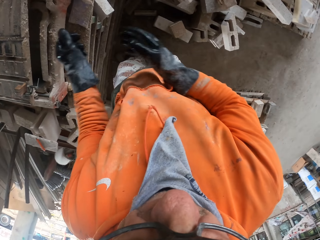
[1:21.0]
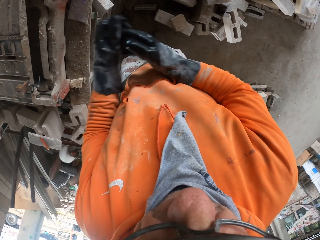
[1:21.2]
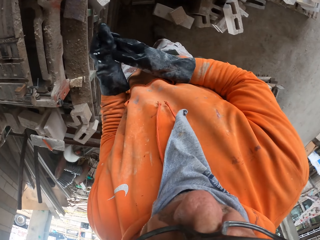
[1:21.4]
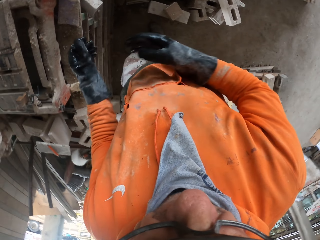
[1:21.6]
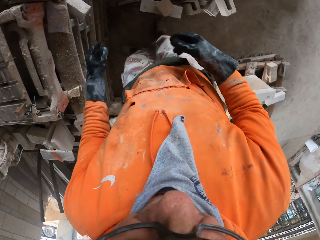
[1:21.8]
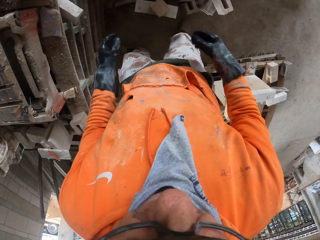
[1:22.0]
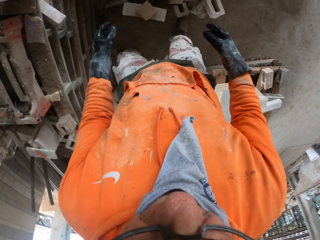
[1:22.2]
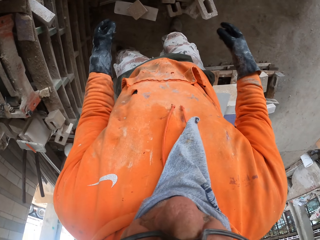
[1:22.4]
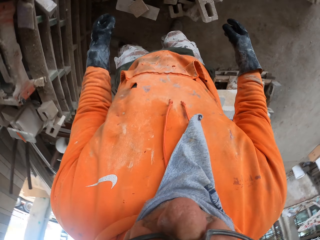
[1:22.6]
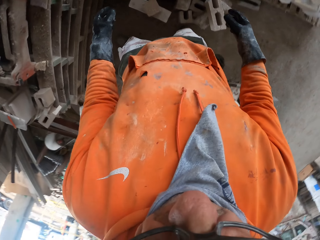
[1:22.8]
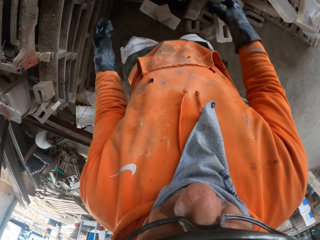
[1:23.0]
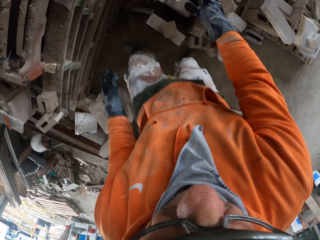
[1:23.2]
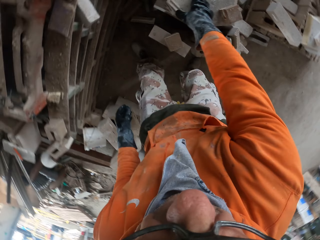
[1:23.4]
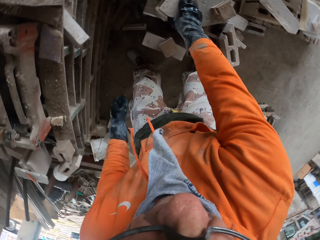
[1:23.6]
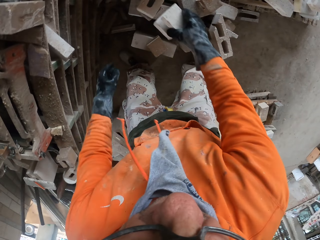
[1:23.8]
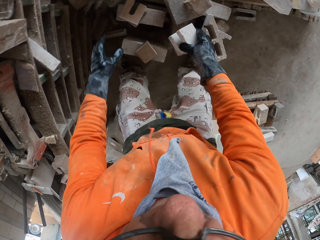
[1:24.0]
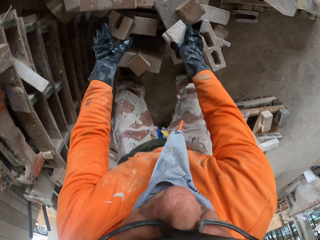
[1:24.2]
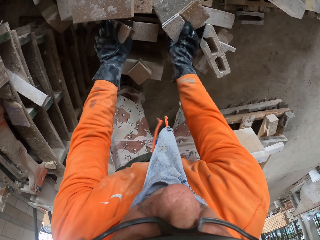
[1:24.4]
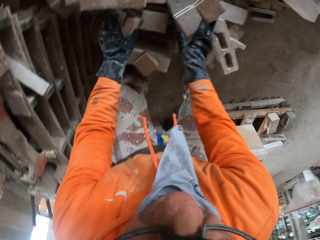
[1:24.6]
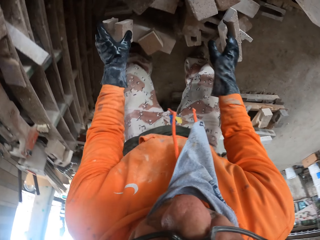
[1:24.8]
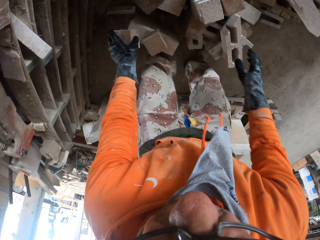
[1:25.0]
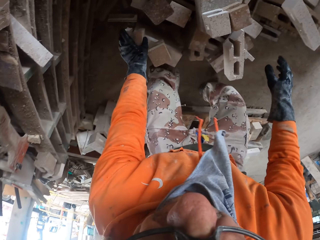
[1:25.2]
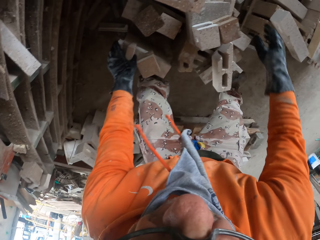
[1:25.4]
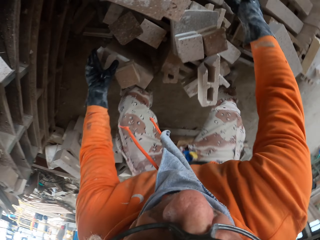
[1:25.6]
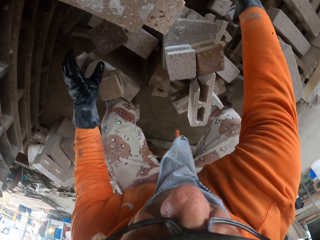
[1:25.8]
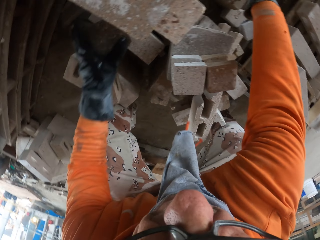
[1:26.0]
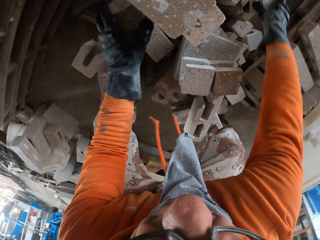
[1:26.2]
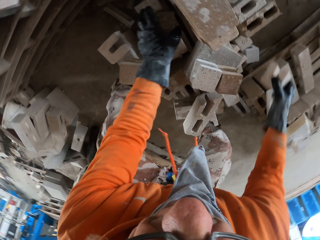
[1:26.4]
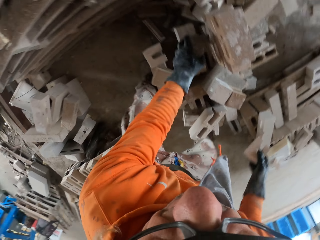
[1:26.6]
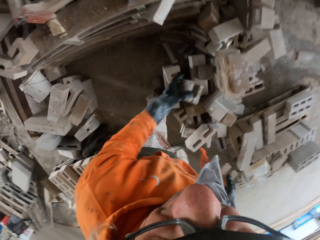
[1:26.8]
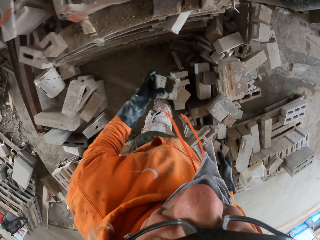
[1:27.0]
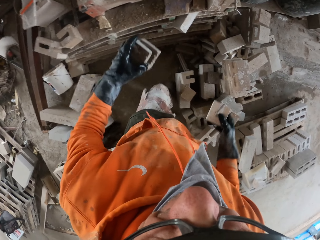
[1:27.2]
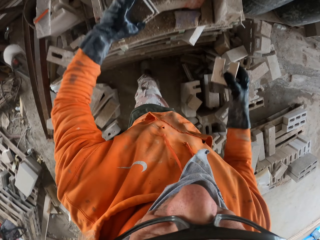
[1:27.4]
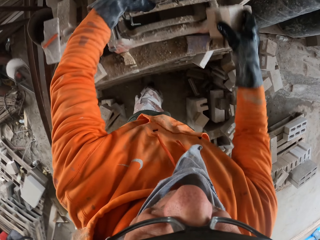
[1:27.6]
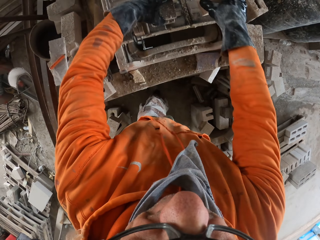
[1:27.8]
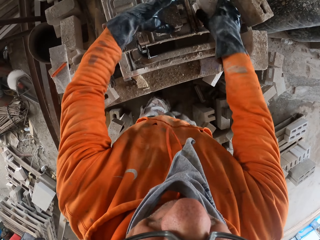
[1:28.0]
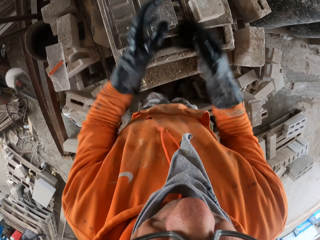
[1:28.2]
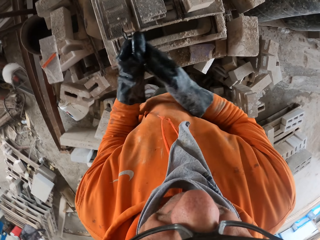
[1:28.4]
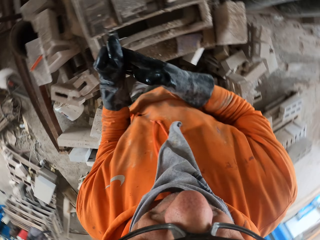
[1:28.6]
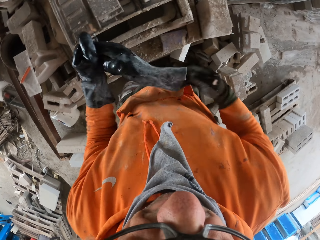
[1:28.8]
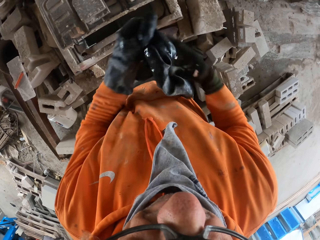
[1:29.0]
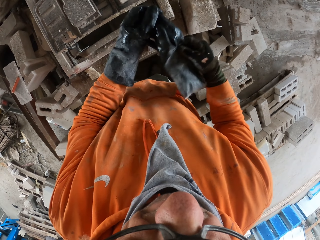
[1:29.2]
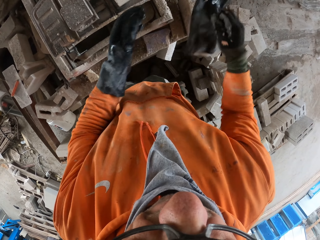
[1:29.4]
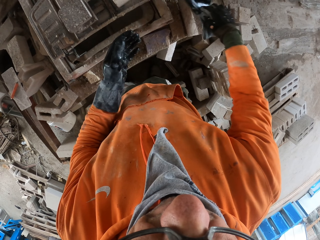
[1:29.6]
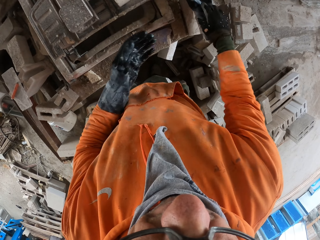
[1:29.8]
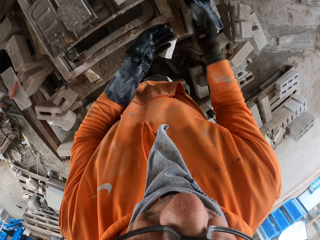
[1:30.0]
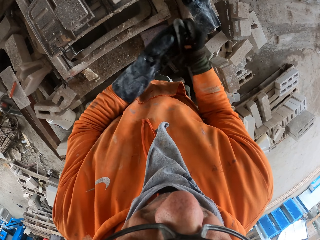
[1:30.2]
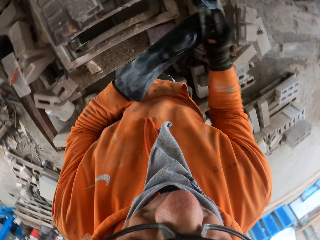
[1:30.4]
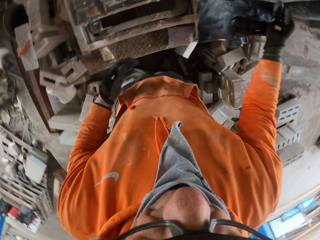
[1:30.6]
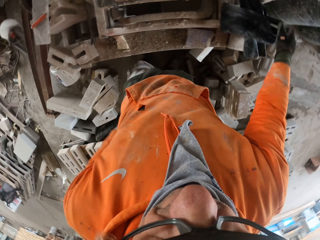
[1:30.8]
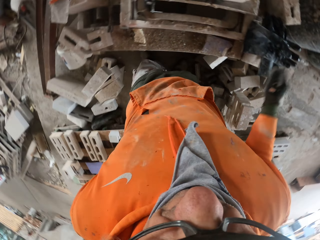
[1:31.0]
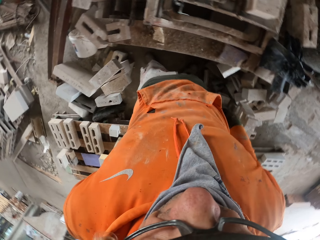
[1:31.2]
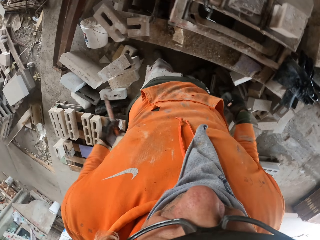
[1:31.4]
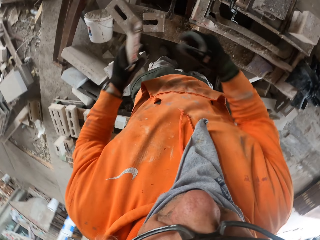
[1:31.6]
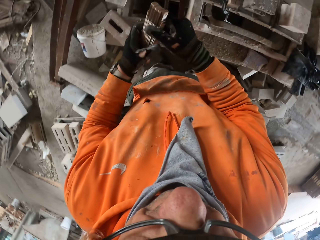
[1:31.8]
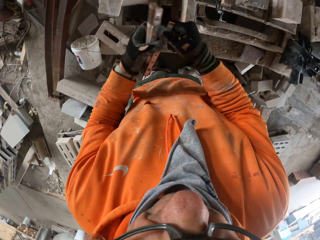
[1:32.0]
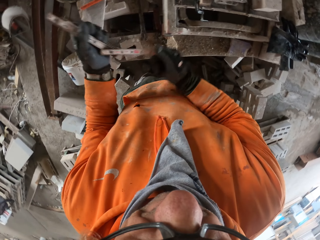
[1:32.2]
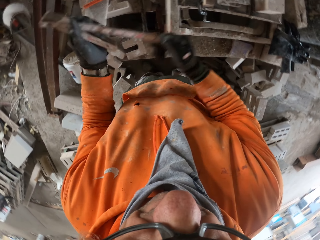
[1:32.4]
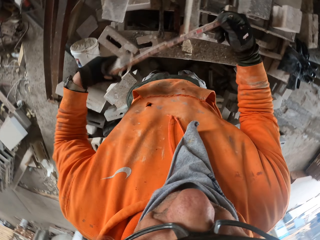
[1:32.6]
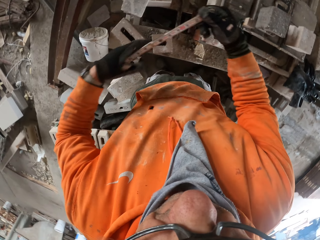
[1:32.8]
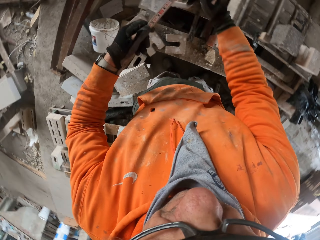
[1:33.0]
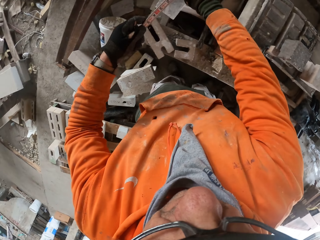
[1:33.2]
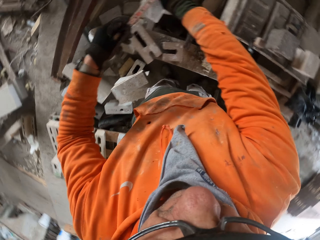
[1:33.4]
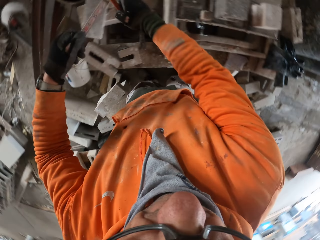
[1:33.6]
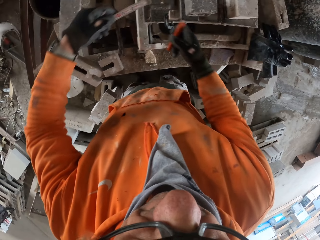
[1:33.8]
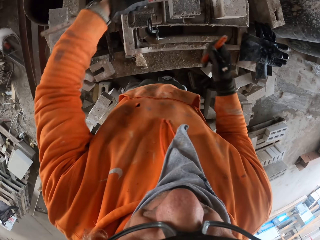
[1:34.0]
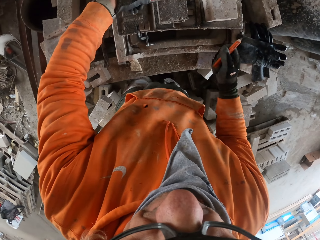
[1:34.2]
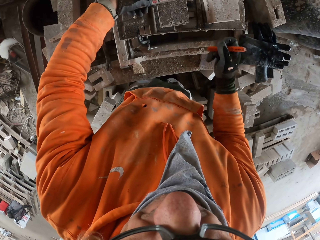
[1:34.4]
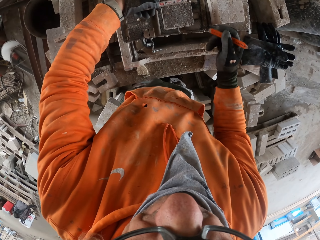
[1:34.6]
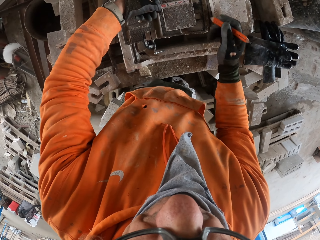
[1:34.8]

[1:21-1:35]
The camera wearer looks around a garage. They hold the gloves. They walk around the garage. They move the bricks on the floor. They pick up a block, put down the block, and pick up the block. They put down blocks on a machine. They remove the gloves. They put down the gloves on the block. They remove the gloves. They put down the gloves on the block. They remove the tape measure from the pocket. They pick up a pencil. They measure the brick.

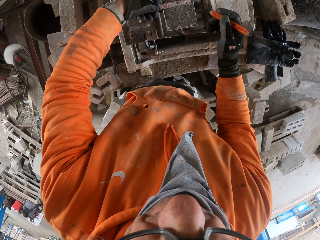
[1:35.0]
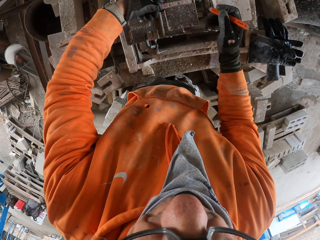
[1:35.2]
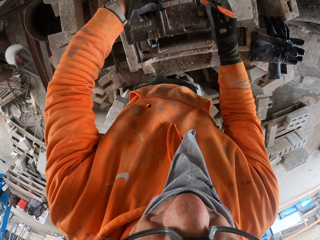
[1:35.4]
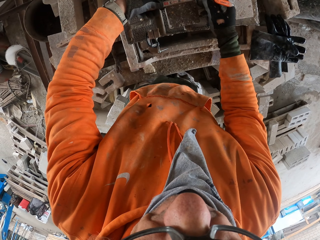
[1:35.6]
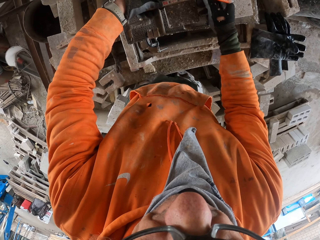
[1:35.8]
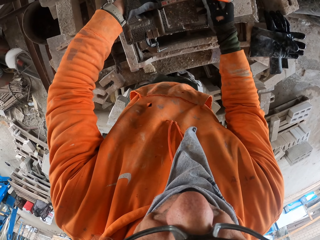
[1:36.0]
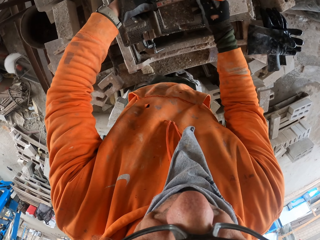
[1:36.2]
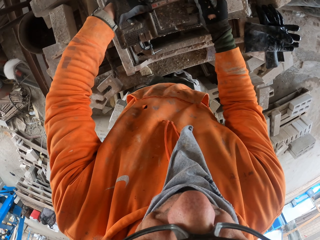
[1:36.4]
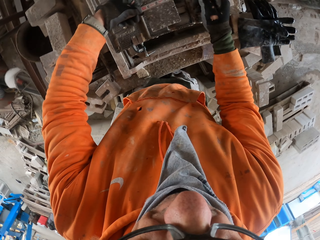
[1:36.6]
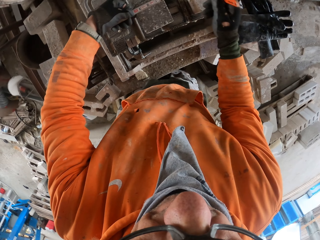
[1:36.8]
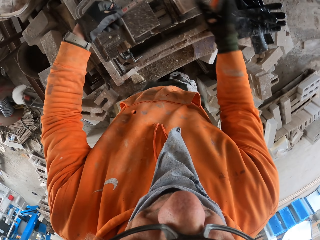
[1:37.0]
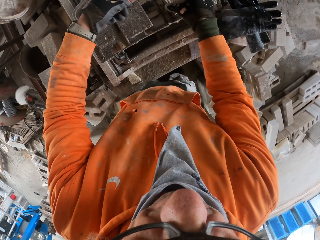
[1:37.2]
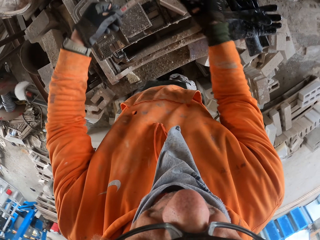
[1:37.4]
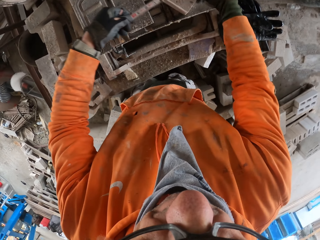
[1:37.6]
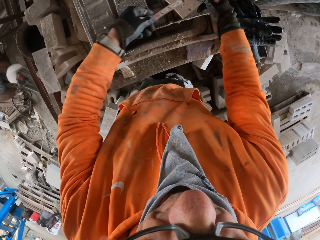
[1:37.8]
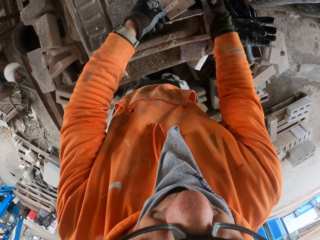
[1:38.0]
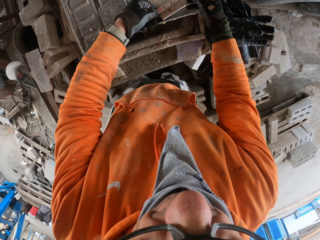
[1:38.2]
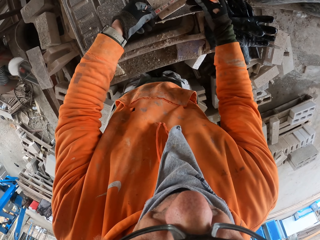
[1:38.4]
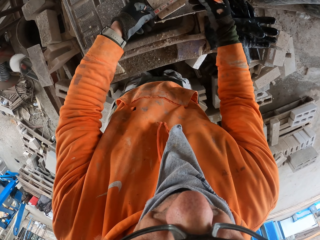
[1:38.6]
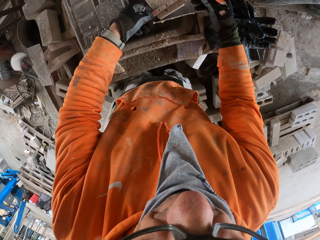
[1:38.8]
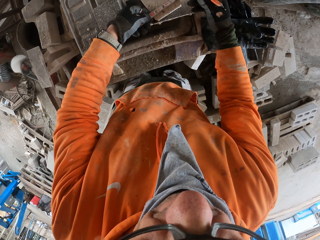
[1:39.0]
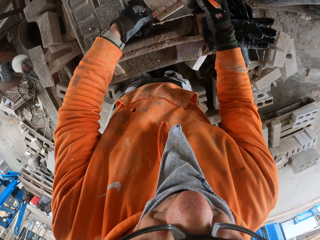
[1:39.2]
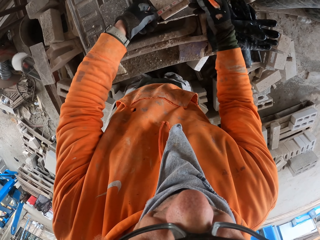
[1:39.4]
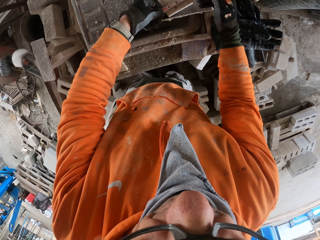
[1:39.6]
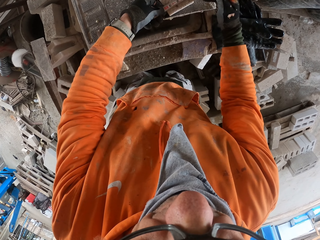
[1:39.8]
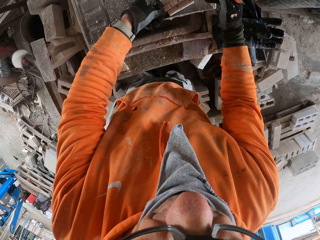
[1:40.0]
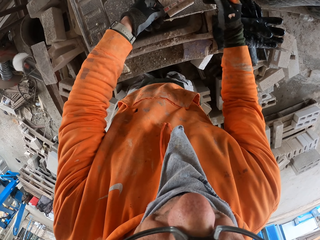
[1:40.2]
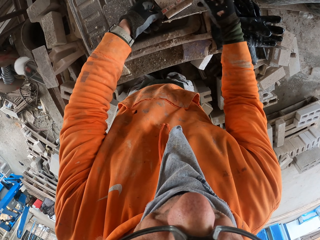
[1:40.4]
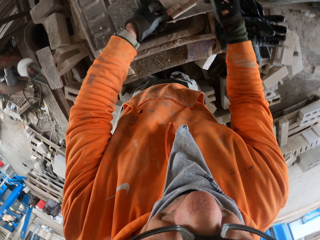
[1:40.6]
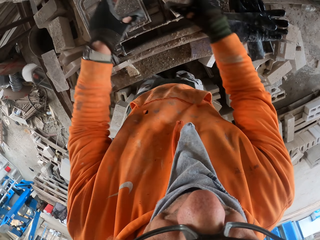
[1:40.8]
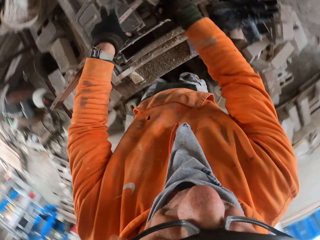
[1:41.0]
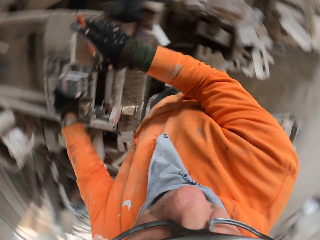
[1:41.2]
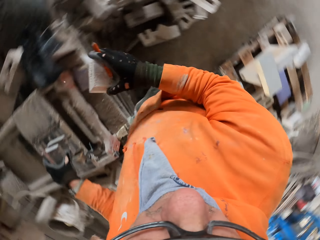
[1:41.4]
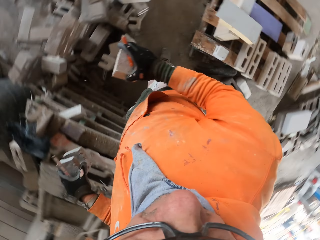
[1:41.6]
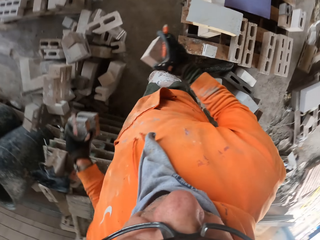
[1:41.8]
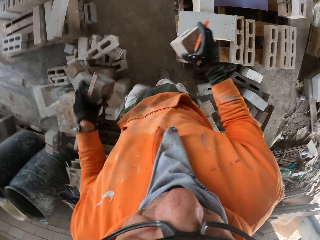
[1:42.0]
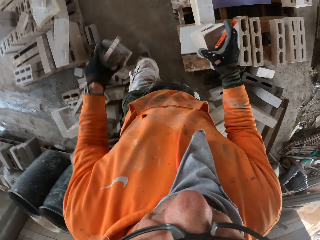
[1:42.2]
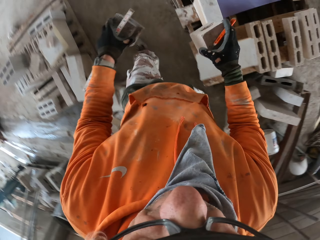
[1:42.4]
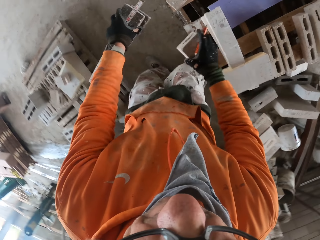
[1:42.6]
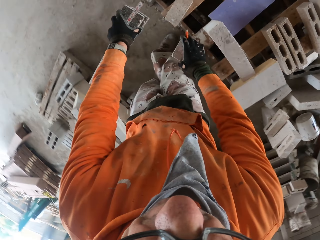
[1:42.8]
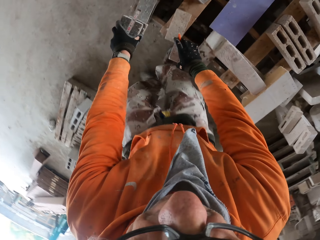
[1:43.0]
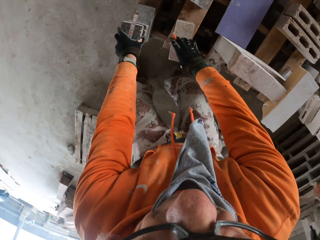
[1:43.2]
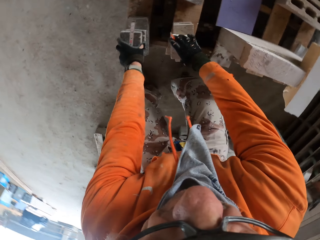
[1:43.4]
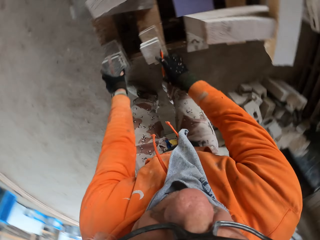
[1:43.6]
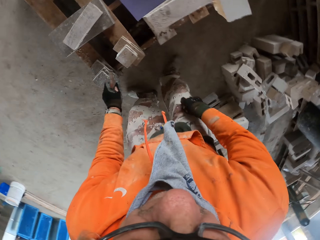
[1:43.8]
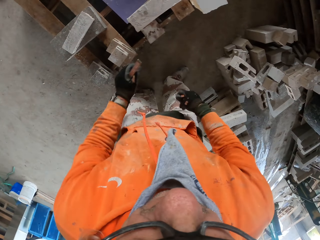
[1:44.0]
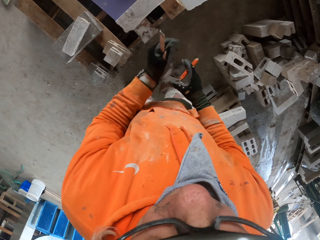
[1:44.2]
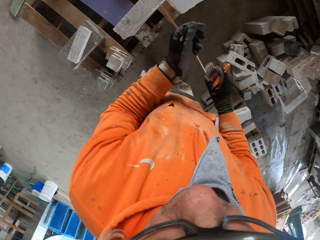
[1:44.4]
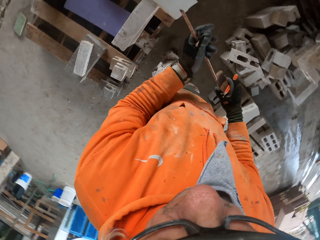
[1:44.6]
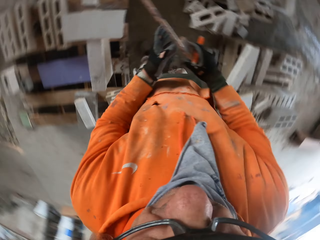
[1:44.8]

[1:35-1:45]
The camera wearer marks a block with a pencil. They adjust the block on a machine. They measure the block with a tape measure. They mark the block with the pencil. They pick up the blocks. They place the brick on the floor. They walk around a garage. They put down the blocks.
